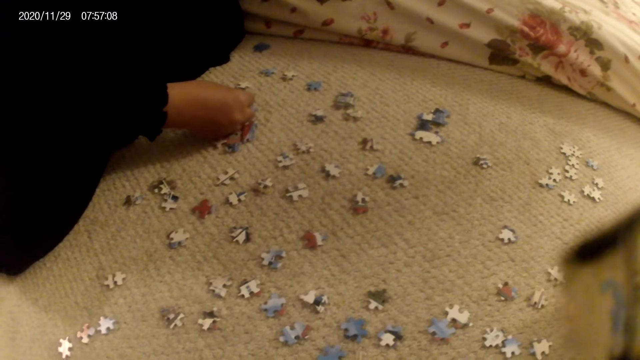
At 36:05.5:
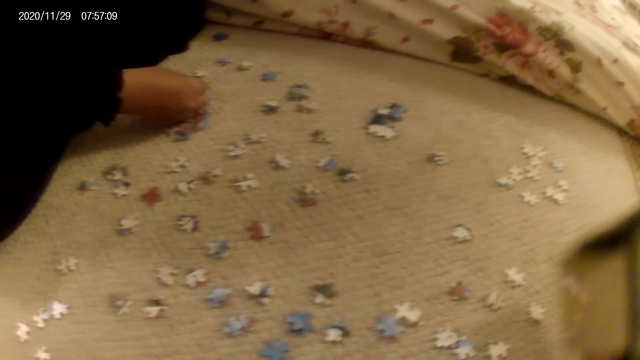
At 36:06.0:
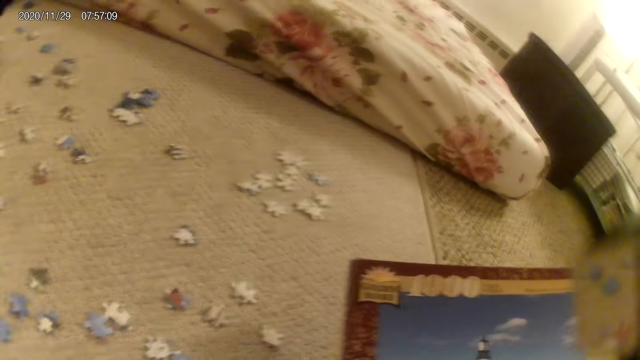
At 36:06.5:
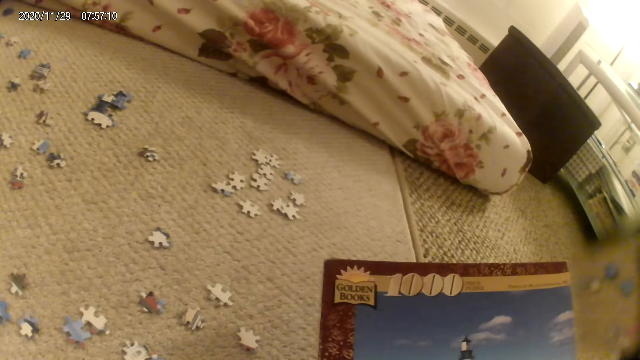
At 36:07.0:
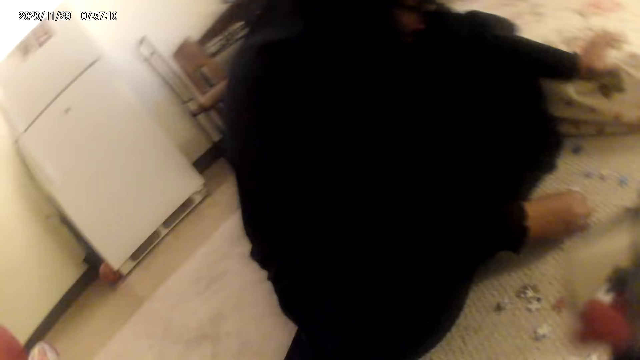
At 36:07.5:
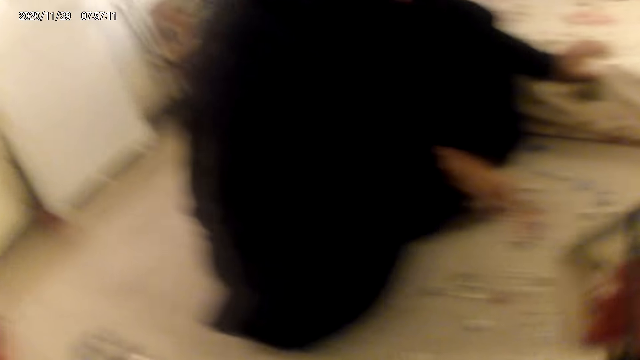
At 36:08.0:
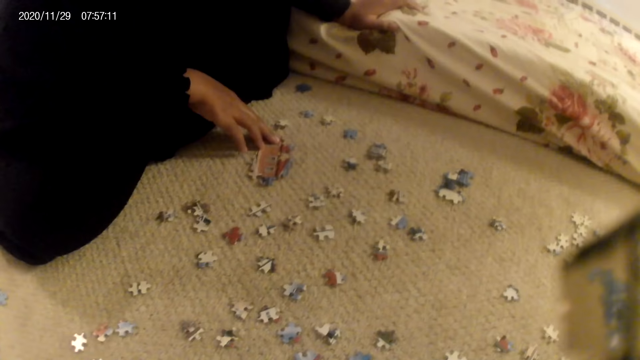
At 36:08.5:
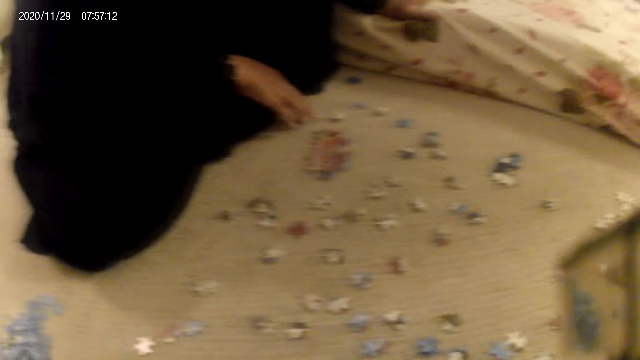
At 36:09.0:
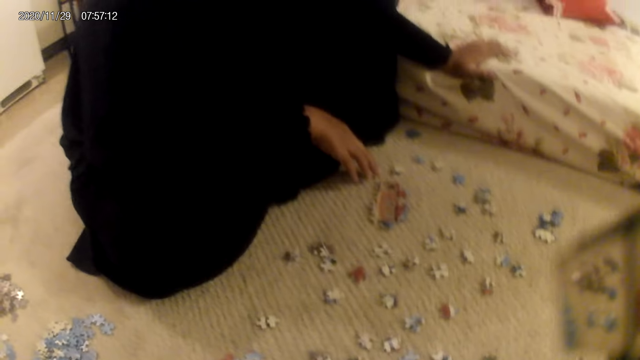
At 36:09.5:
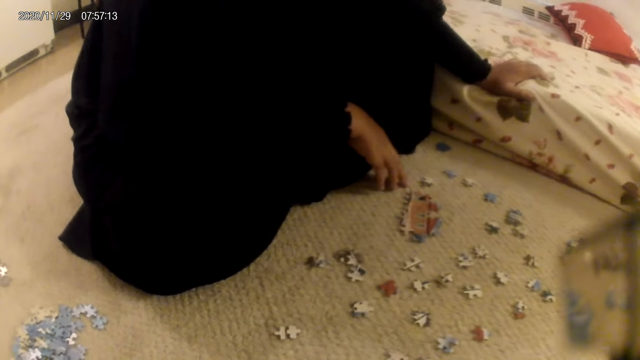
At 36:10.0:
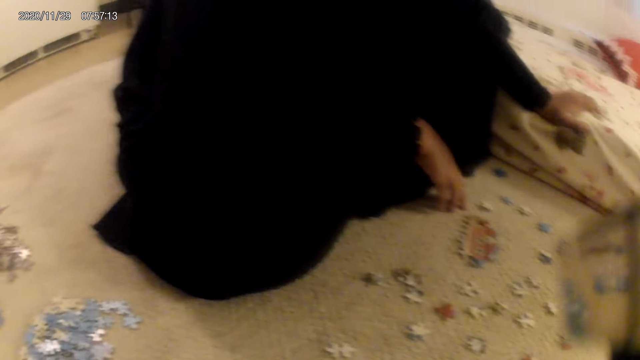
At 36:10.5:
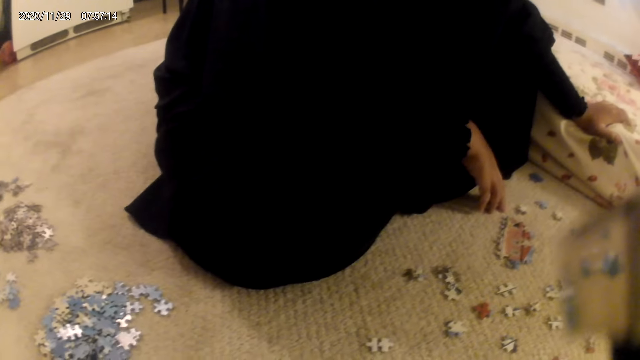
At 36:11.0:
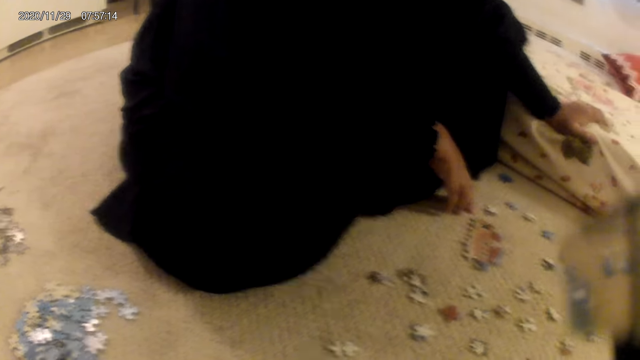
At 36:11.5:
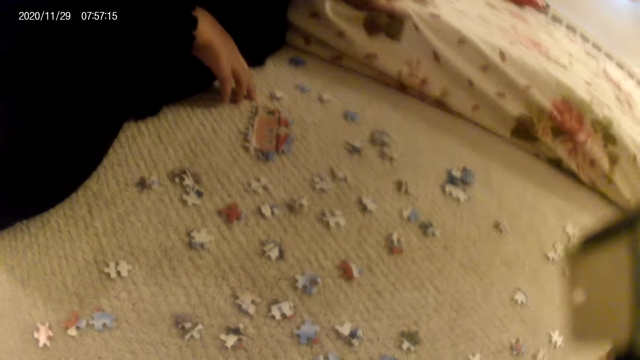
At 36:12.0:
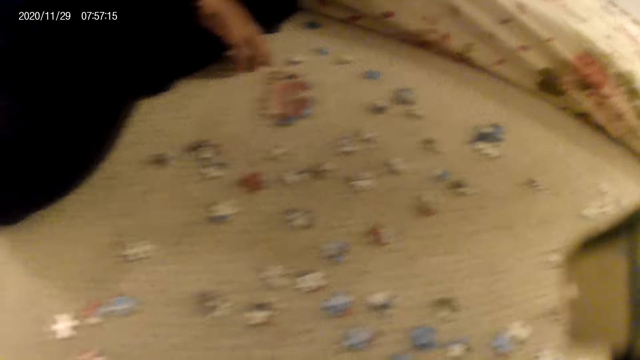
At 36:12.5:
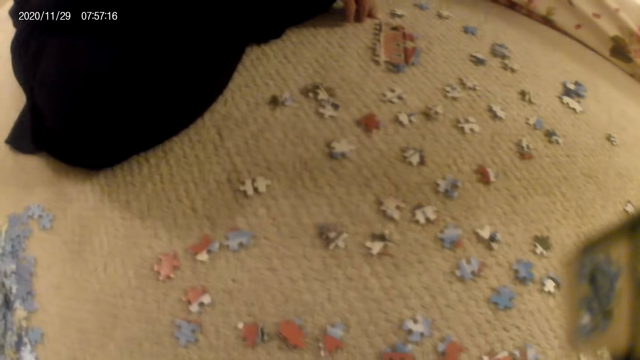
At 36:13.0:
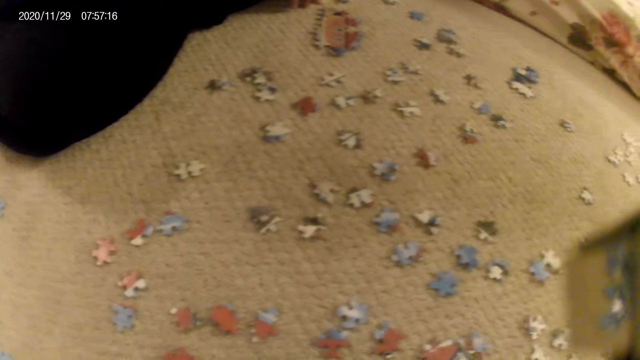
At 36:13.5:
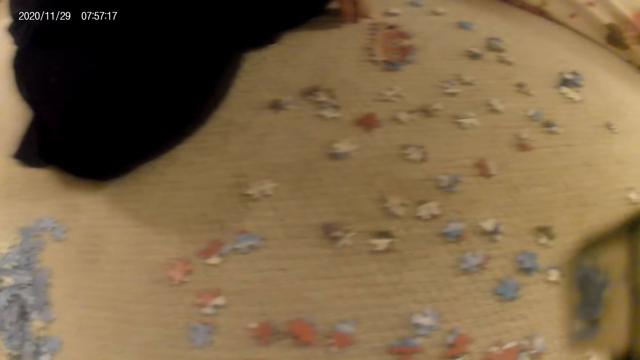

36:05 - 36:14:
The camera wearer stares at the puzzle box. The lady stares at the puzzle piece.

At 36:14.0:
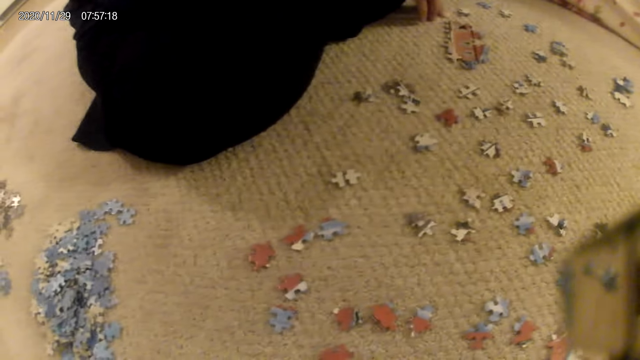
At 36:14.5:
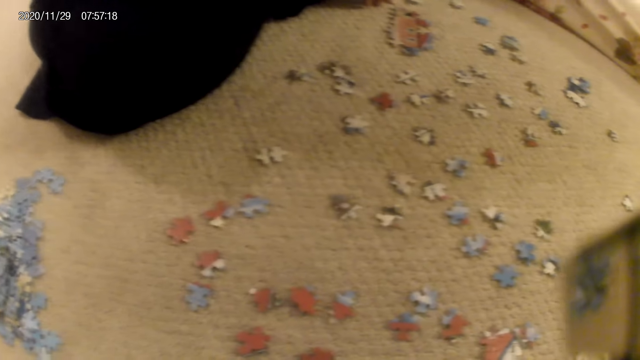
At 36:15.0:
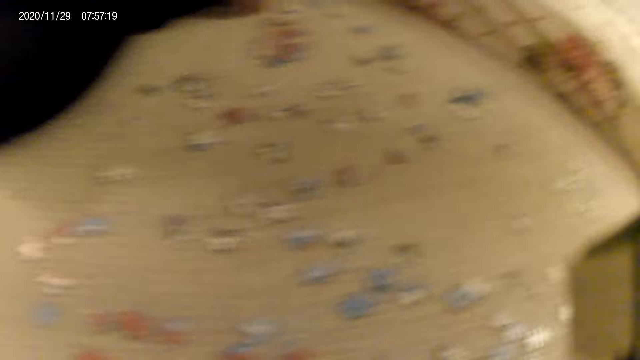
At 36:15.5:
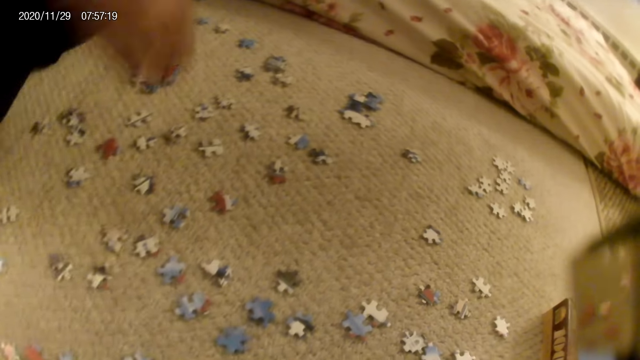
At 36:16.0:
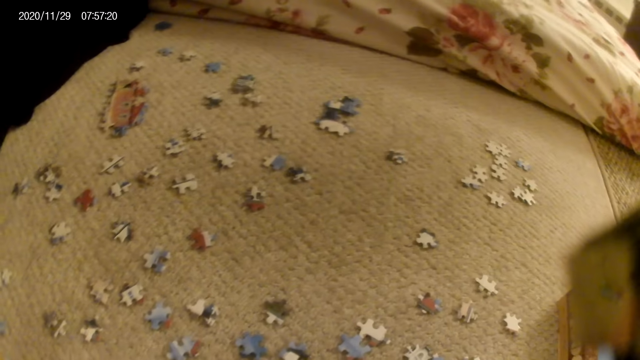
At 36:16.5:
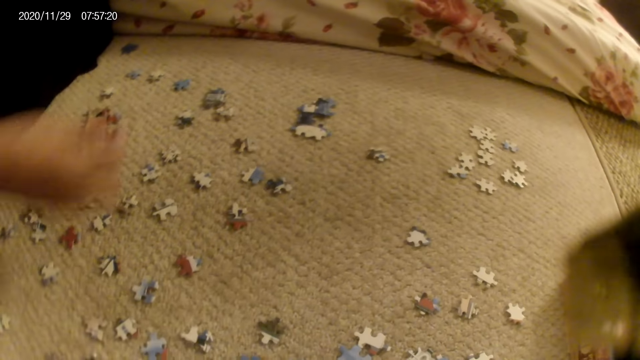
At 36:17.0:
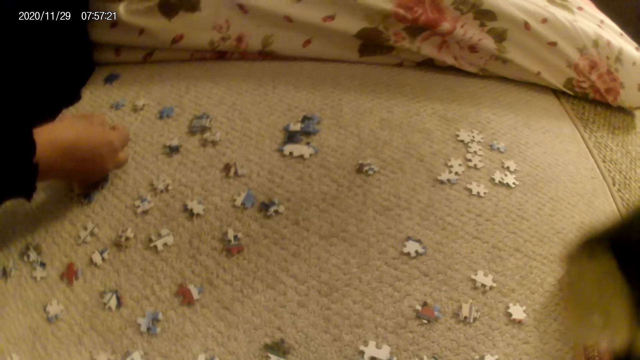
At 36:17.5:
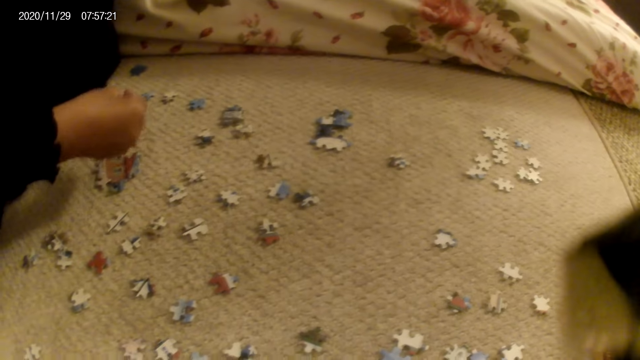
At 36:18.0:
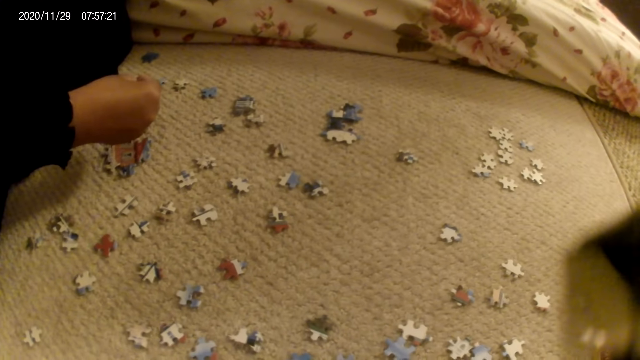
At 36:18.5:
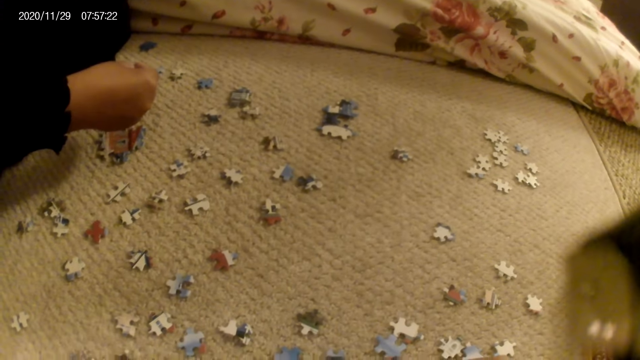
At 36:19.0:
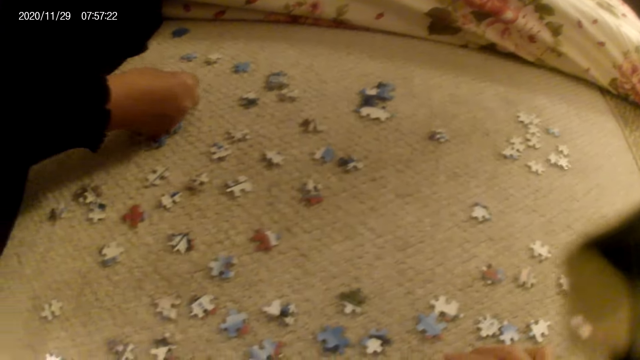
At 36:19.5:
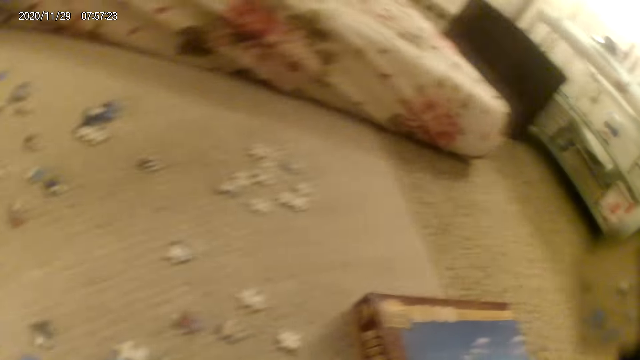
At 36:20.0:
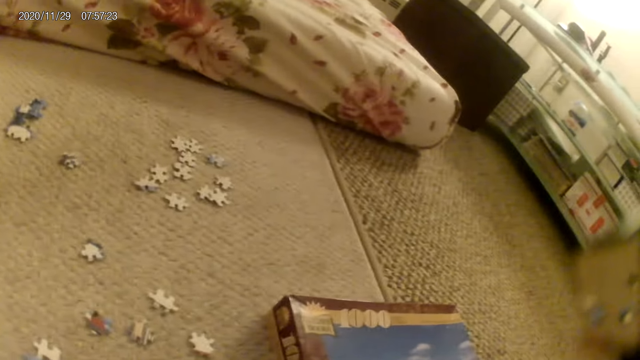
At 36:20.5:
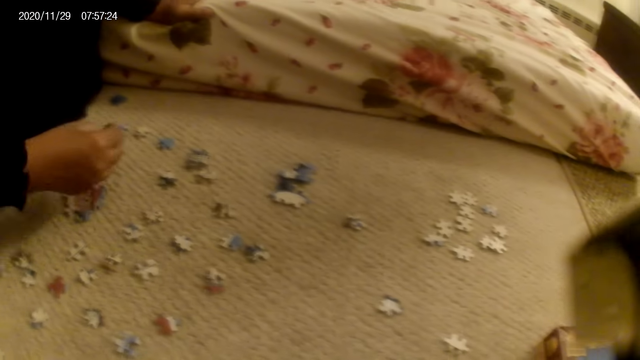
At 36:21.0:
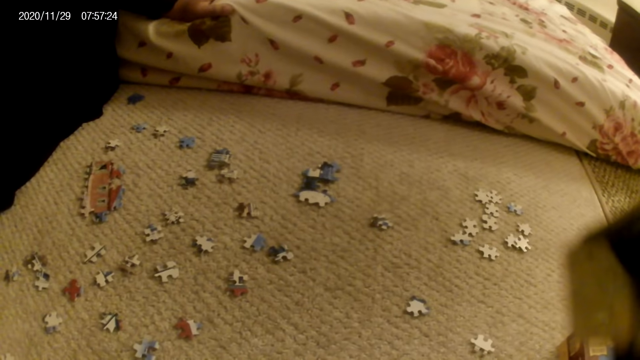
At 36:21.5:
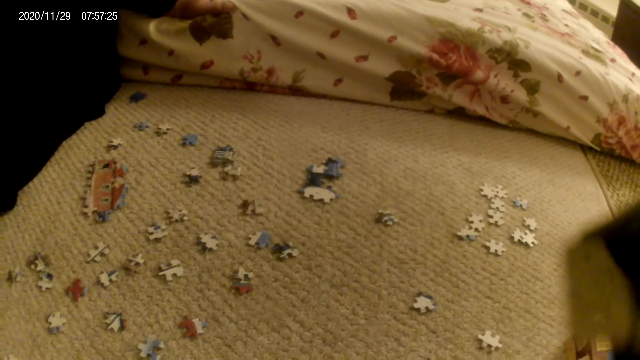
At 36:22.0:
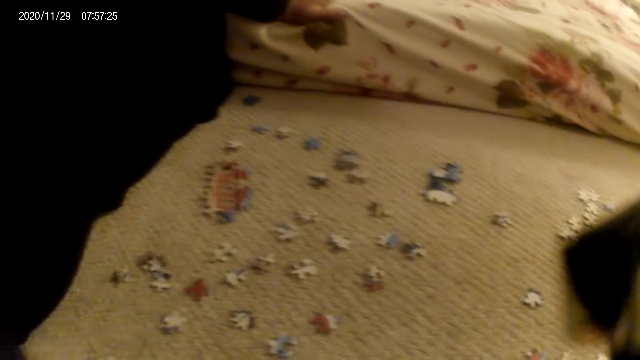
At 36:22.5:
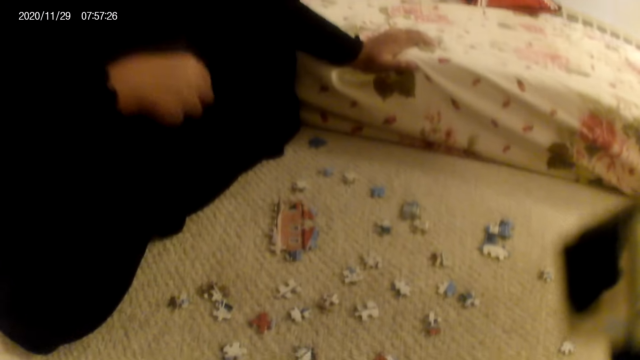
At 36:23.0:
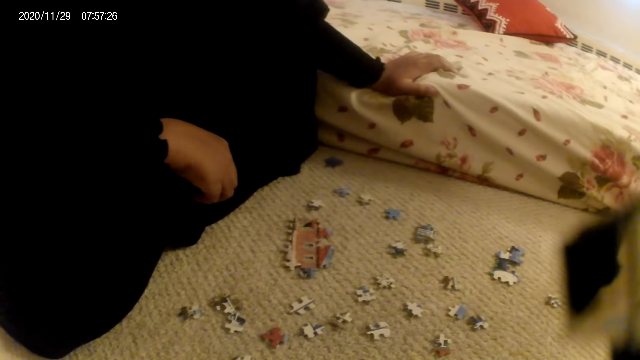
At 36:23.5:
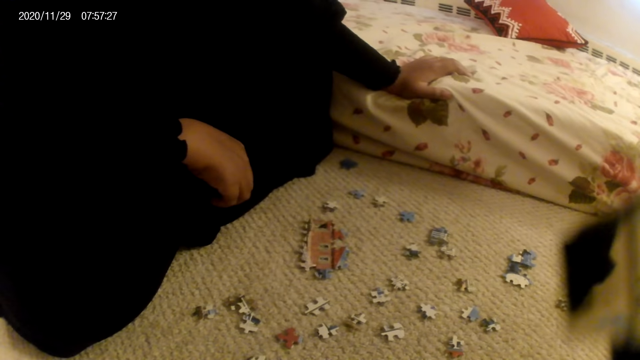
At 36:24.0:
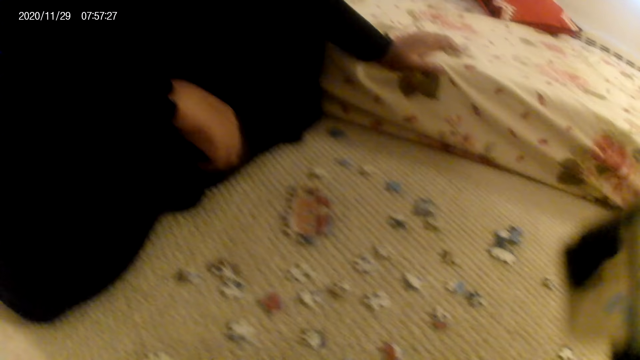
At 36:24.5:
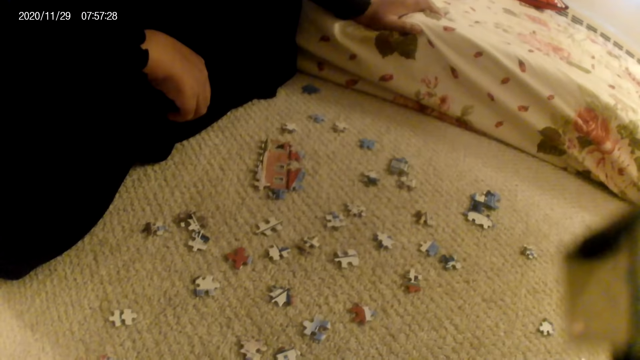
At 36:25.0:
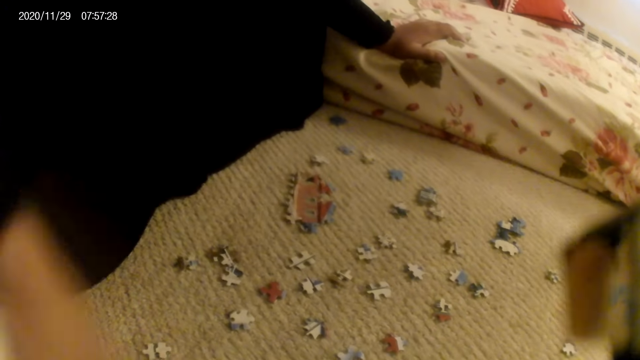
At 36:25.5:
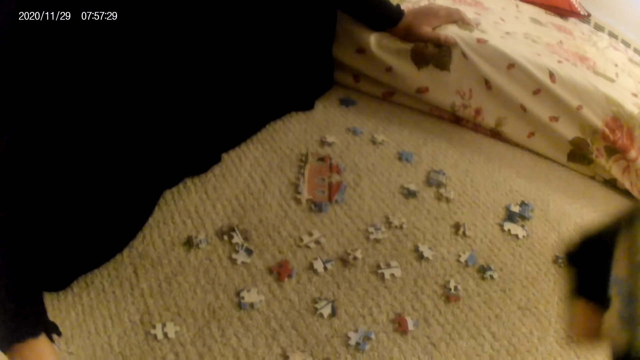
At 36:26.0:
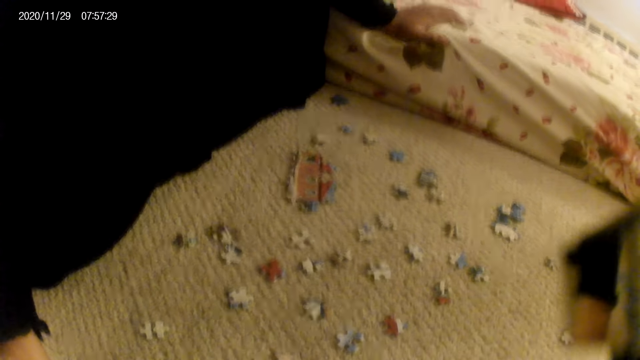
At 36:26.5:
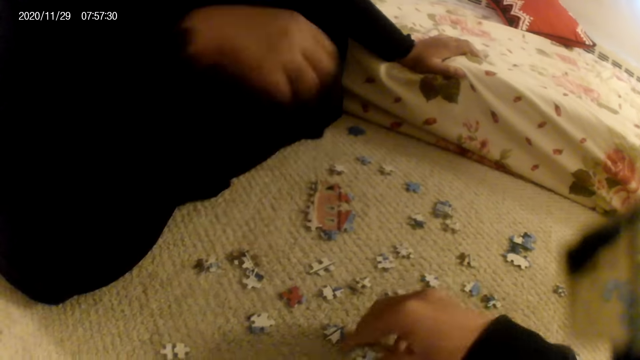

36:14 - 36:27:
The lady picks a puzzle piece and stares at the puzzle piece. The camera wearer puts the puzzles down. The lady fits the puzzle piece in the puzzle structure, lifts the puzzle piece, stares at the puzzle structure on the floor and touches a puzzle piece.
